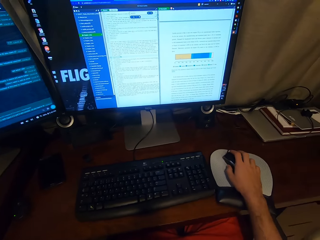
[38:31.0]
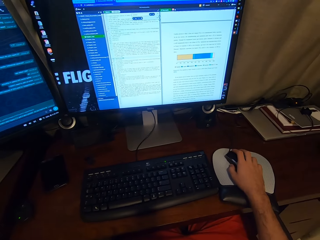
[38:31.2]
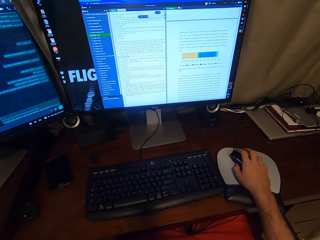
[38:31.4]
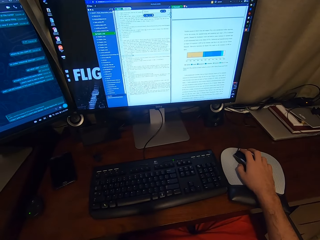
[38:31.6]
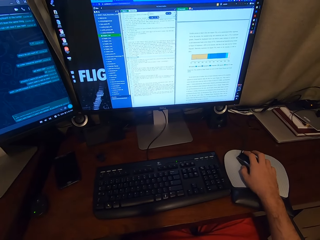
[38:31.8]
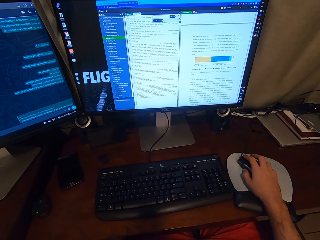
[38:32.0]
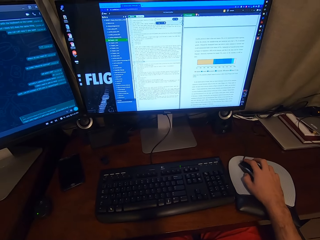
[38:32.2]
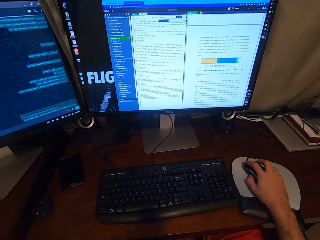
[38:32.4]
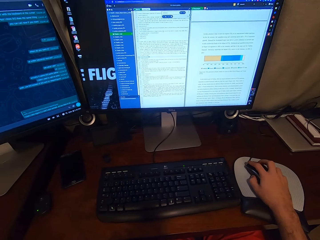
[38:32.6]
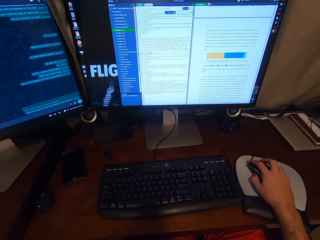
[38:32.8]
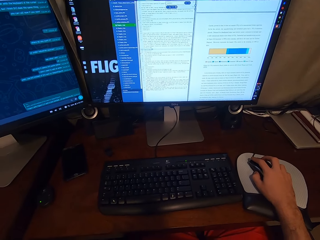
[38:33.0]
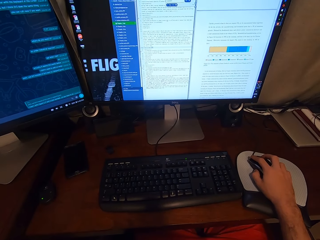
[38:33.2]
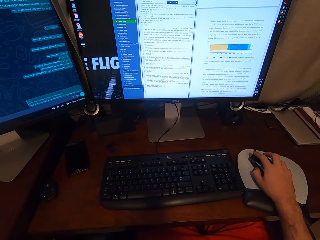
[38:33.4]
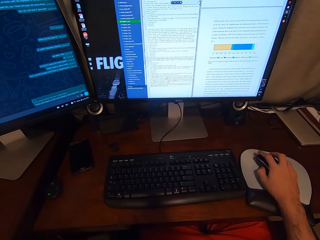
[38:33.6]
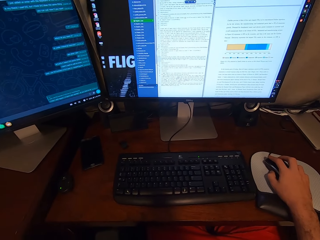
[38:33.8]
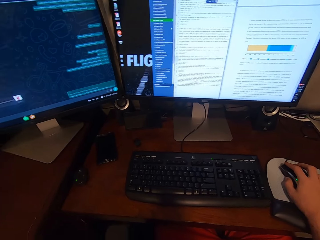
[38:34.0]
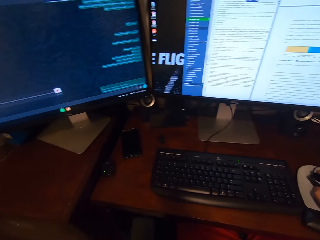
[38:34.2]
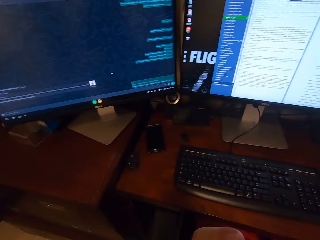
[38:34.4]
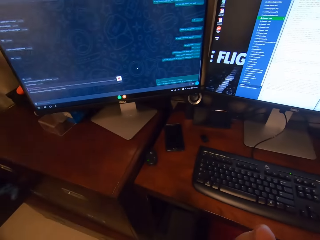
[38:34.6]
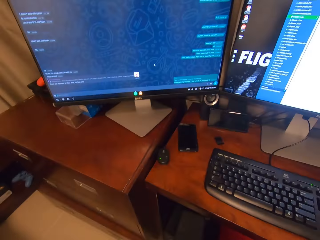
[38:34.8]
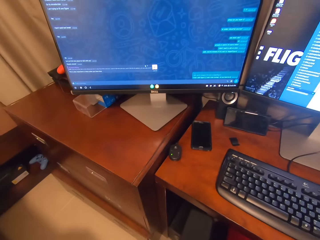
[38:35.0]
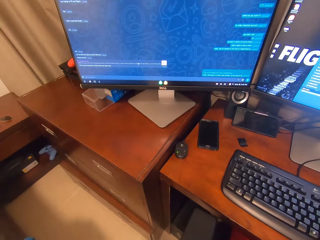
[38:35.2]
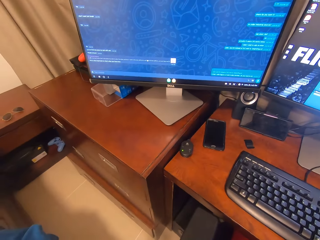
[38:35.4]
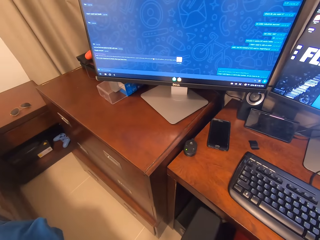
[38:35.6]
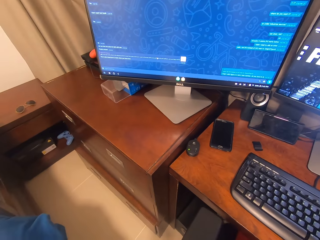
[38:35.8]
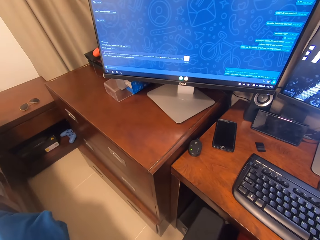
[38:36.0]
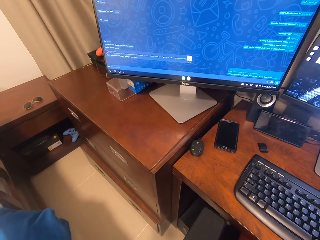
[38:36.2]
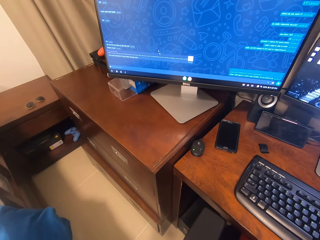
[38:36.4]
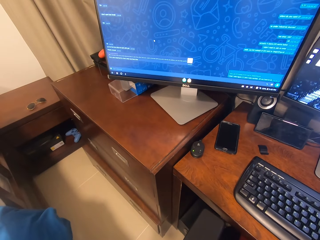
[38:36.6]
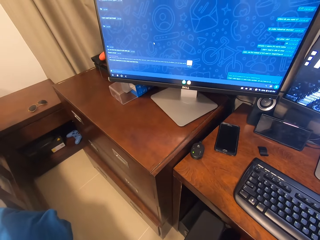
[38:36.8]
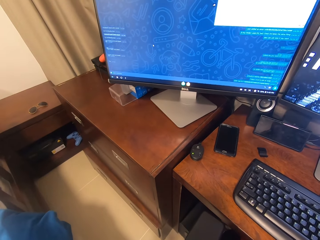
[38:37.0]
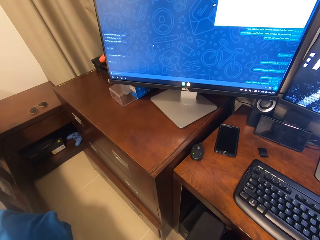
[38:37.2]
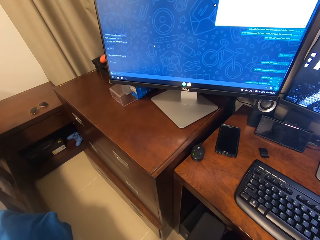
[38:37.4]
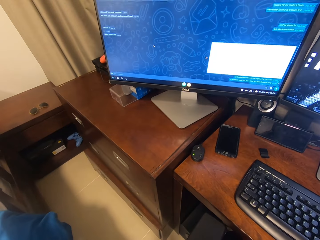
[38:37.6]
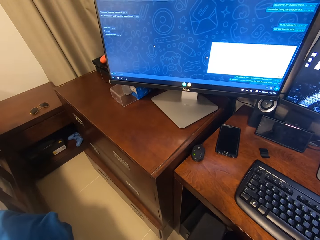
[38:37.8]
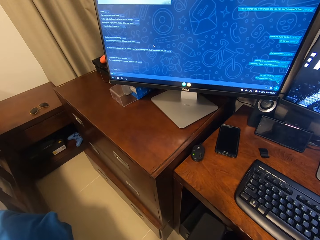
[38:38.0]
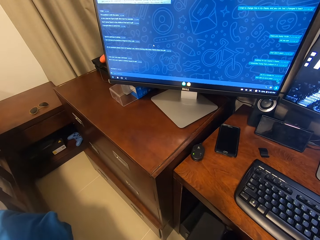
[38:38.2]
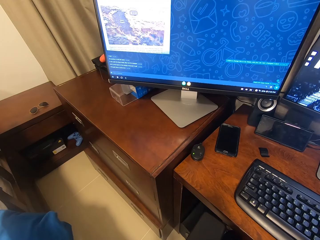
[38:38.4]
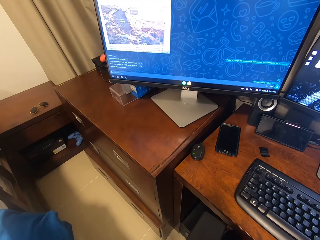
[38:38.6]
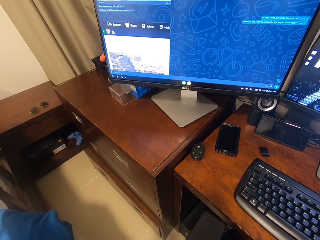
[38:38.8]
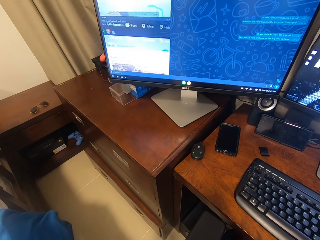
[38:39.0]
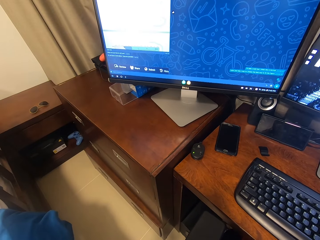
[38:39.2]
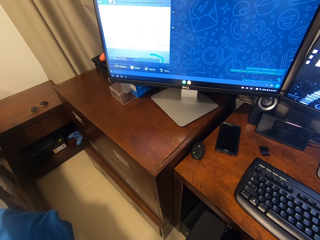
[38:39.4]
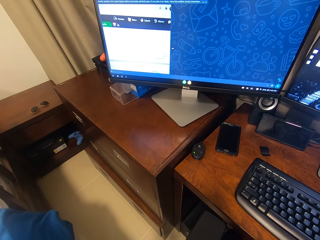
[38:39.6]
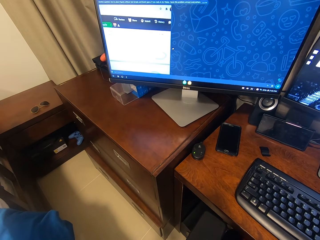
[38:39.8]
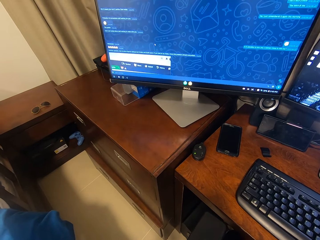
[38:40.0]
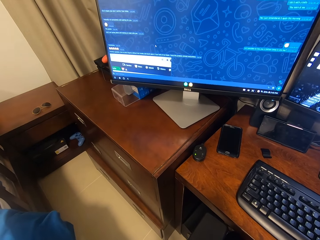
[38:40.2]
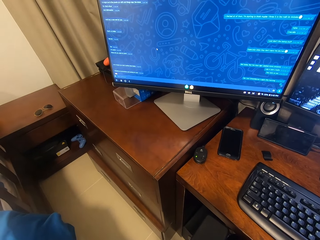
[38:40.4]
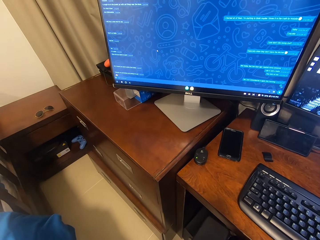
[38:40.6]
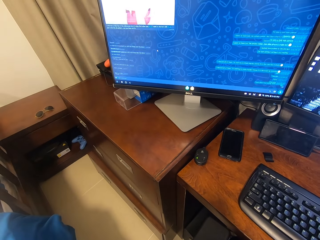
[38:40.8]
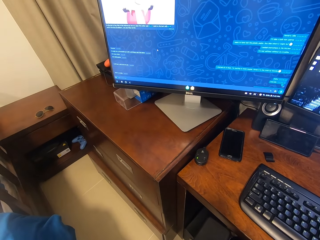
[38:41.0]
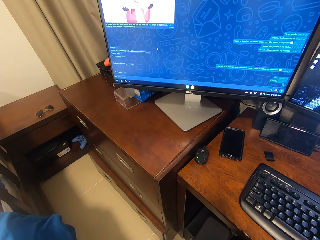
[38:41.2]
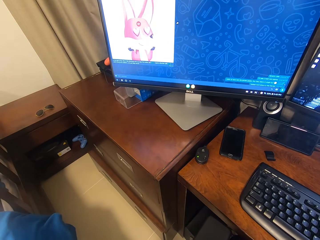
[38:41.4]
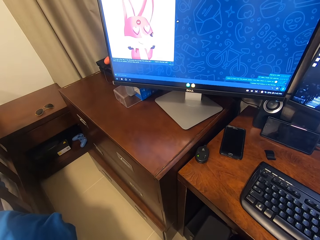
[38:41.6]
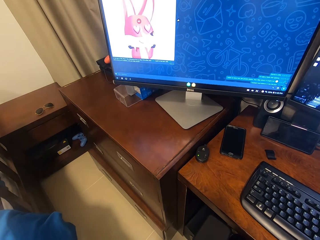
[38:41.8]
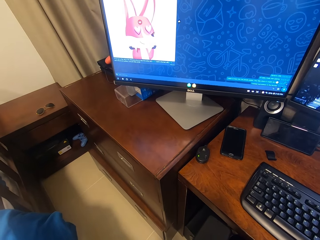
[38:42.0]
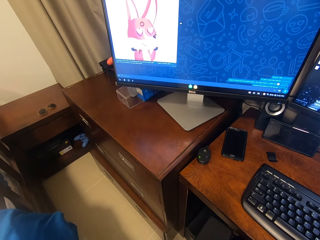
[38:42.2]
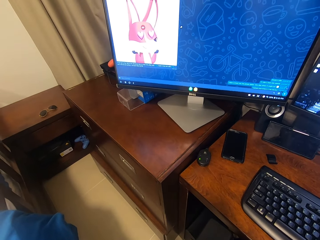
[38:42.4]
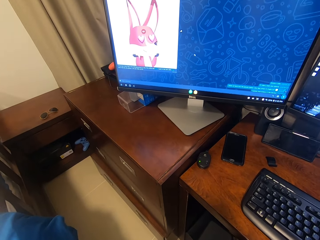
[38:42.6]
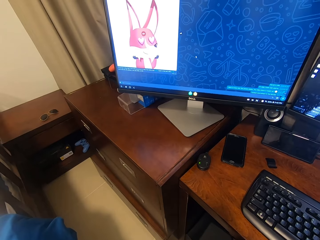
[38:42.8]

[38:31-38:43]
The camera wearer scrolls on the USB mouse attached to the desktop computer with his right hand. He clicks on the USB mouse attached to the desktop computer with his right hand. He scrolls the computer.

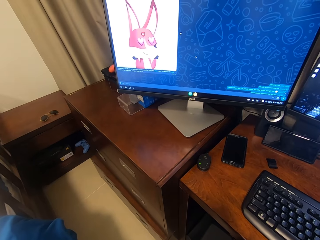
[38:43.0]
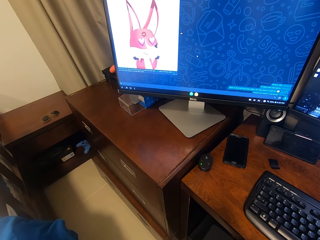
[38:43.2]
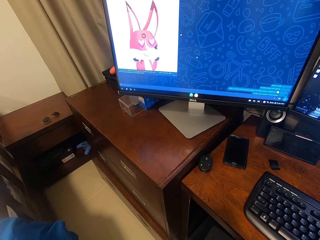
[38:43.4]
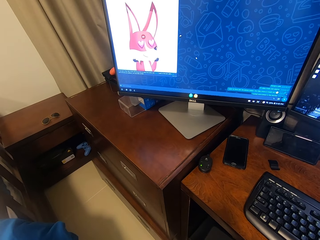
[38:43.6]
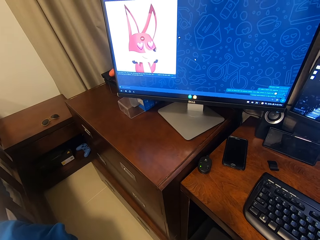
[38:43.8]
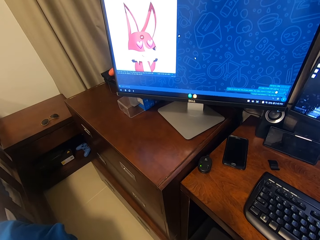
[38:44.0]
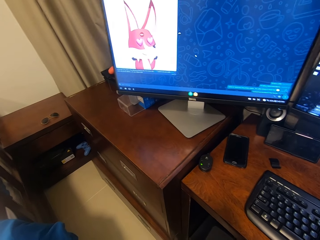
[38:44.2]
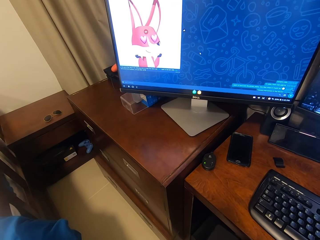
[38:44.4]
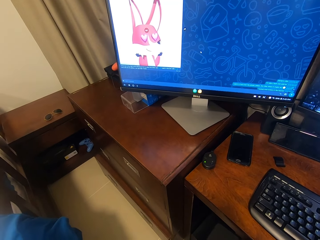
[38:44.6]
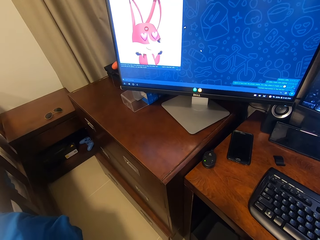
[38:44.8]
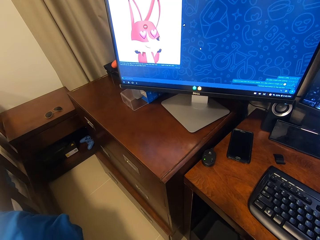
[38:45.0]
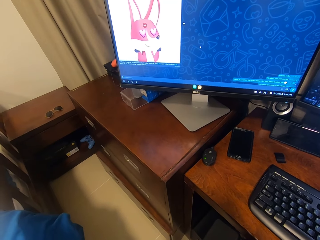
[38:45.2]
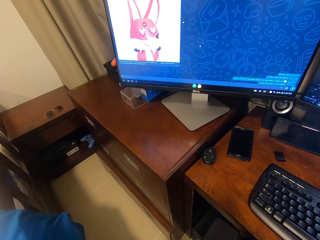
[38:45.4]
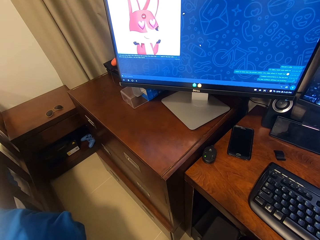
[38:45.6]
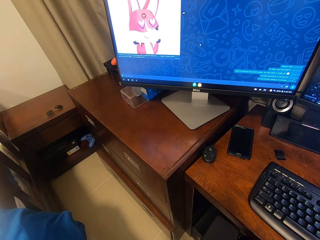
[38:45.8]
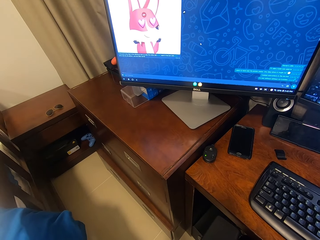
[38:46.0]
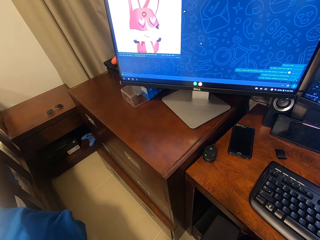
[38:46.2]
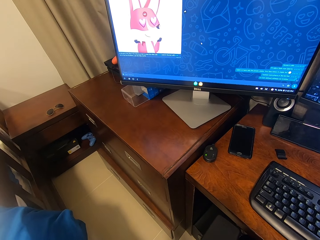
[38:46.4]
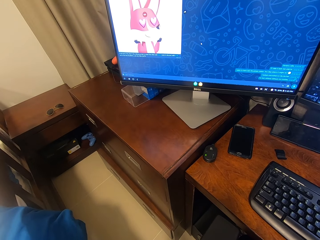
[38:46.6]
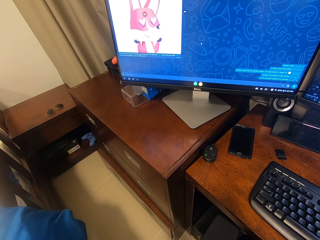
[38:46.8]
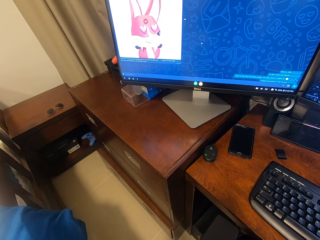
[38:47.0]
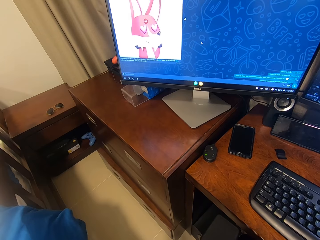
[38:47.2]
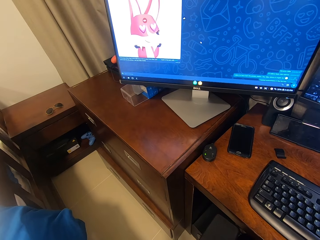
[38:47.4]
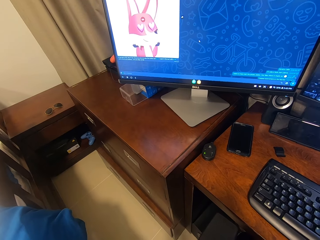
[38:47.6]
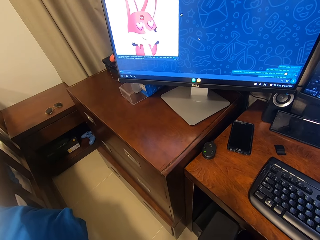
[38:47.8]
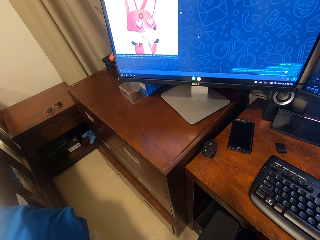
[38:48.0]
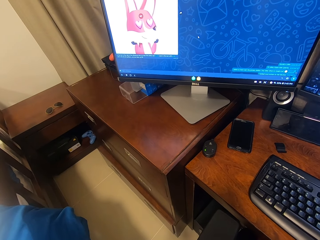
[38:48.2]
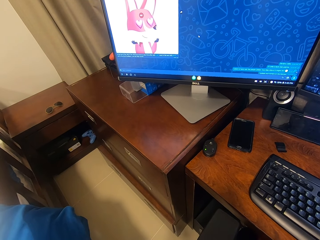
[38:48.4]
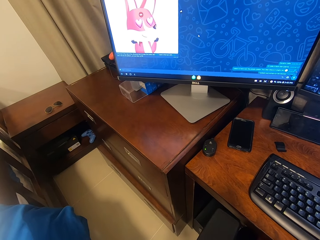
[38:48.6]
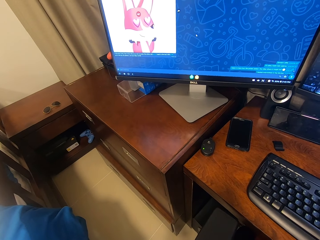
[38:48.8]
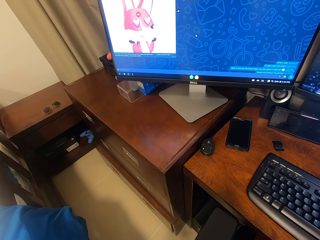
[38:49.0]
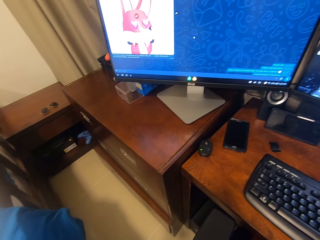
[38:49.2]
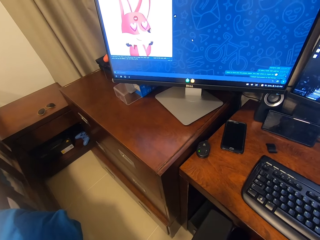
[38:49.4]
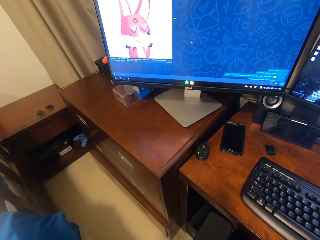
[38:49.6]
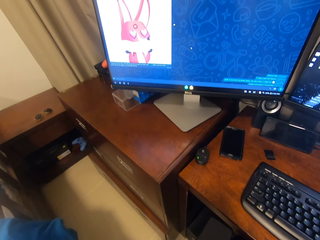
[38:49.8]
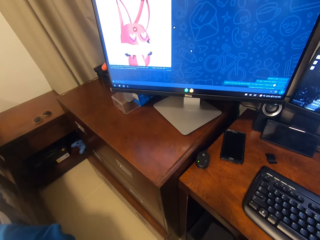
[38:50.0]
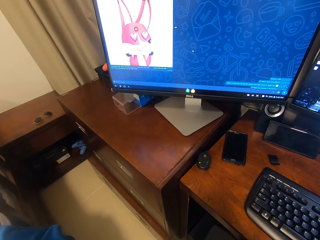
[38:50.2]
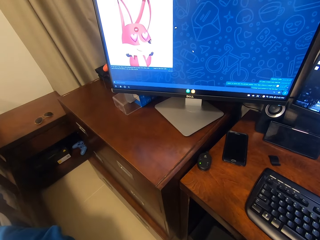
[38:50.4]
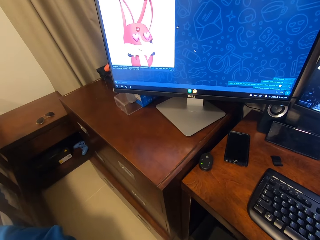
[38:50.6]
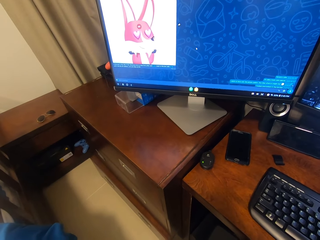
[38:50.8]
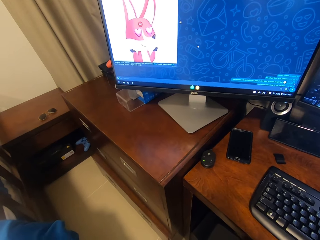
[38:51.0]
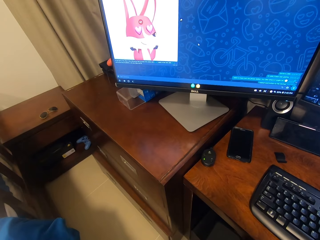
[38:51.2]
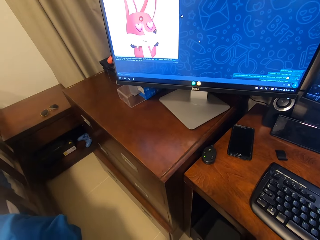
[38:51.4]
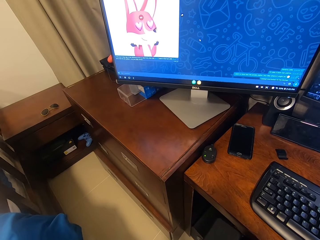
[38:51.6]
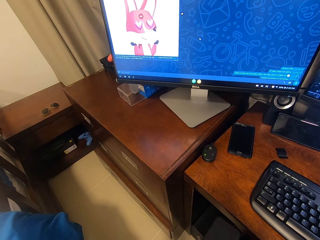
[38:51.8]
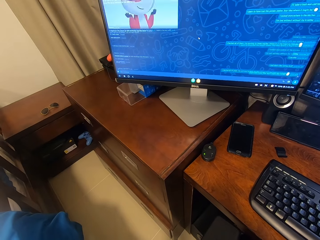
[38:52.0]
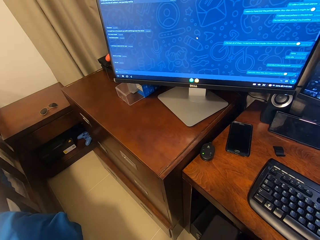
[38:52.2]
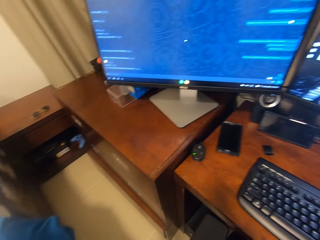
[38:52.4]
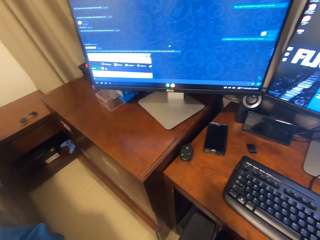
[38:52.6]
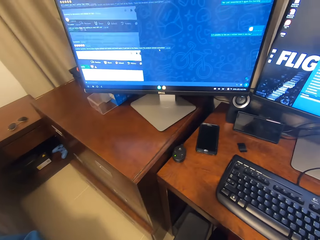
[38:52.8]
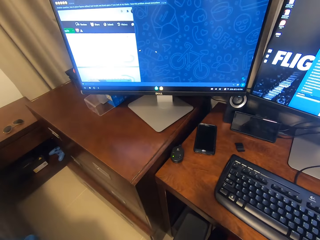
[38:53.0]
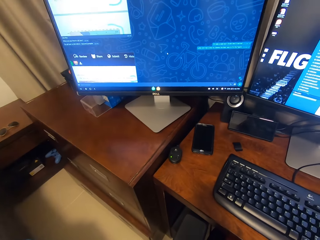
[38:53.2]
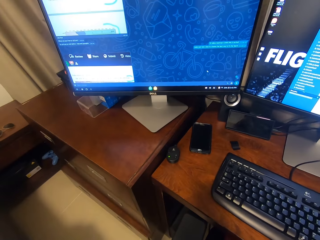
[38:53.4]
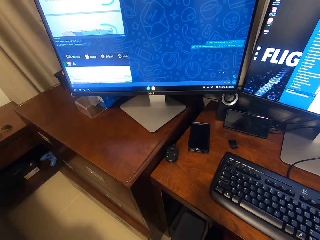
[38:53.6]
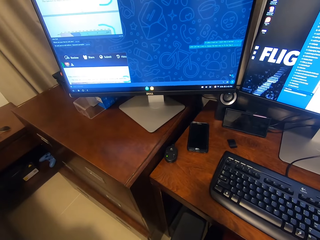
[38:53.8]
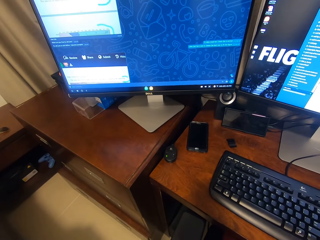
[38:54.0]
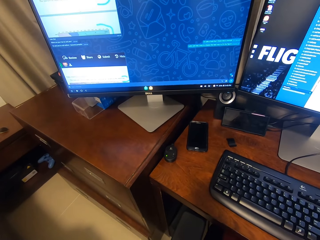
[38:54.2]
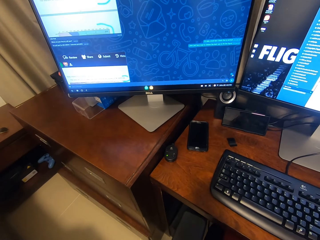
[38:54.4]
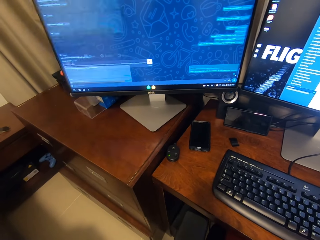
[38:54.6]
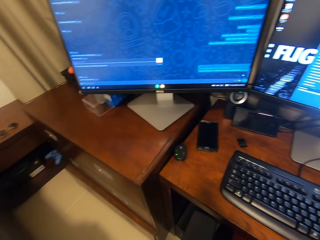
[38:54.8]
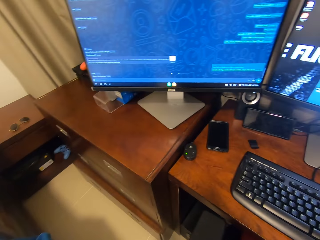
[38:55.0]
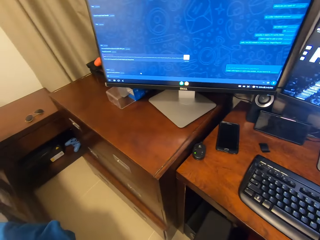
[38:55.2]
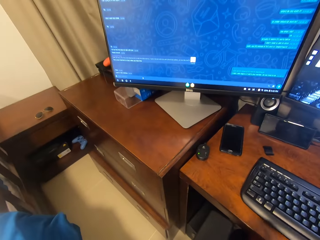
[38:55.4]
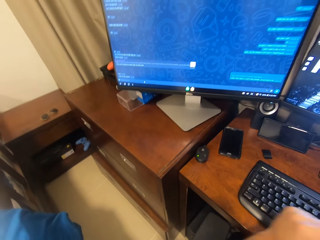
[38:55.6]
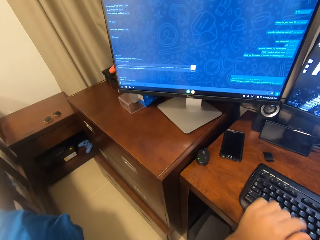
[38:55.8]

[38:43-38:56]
The camera wearer looks at the computer. He scrolls on the USB mouse attached to the desktop computer with his right hand. He clicks on the USB mouse attached to the desktop computer with his right hand.
